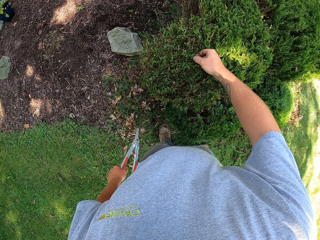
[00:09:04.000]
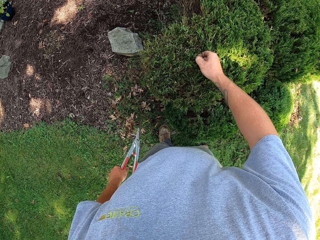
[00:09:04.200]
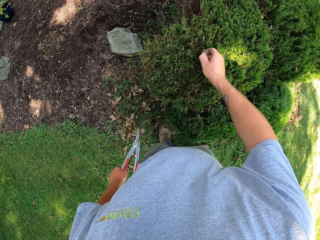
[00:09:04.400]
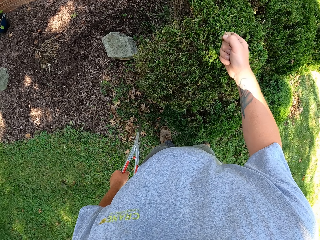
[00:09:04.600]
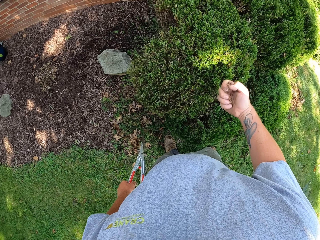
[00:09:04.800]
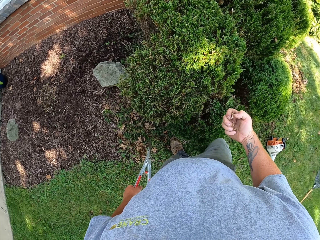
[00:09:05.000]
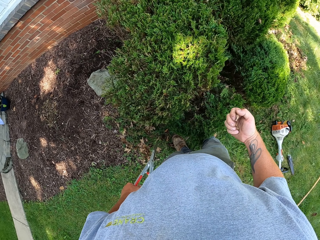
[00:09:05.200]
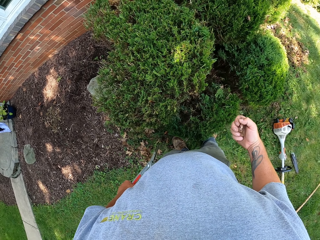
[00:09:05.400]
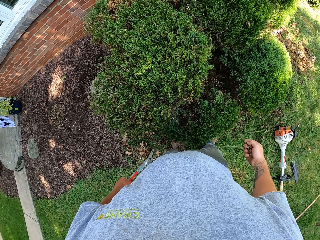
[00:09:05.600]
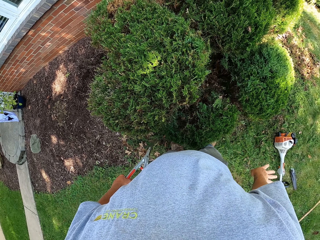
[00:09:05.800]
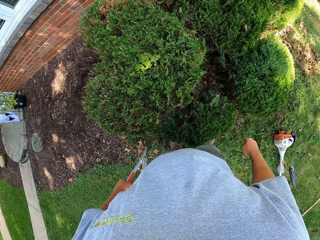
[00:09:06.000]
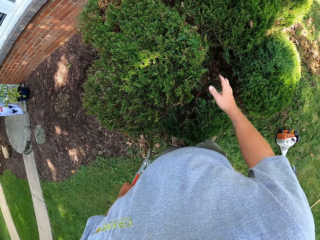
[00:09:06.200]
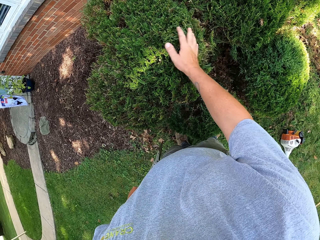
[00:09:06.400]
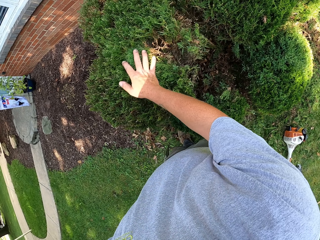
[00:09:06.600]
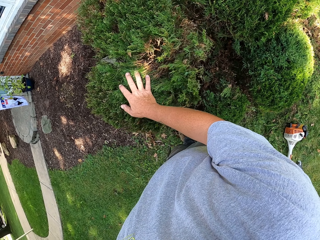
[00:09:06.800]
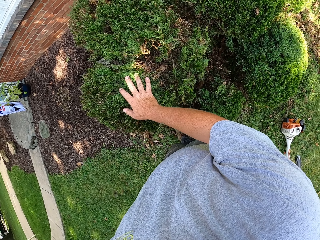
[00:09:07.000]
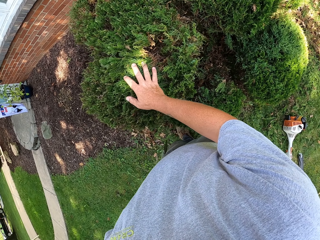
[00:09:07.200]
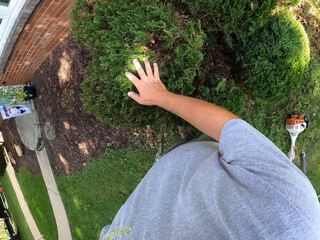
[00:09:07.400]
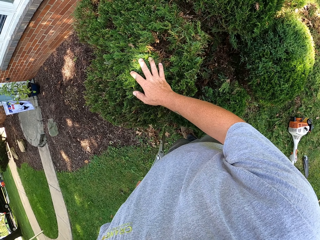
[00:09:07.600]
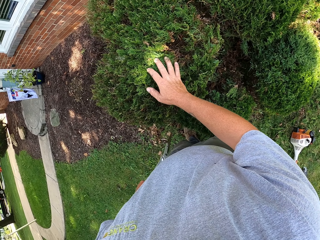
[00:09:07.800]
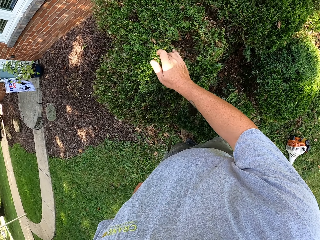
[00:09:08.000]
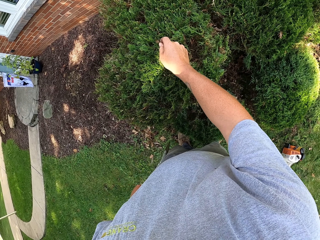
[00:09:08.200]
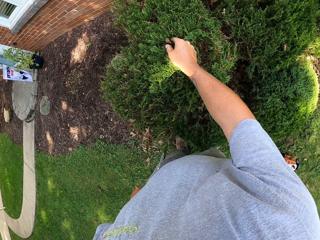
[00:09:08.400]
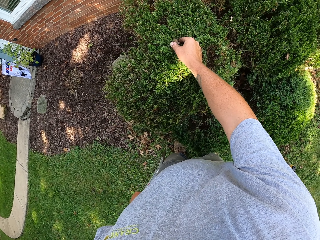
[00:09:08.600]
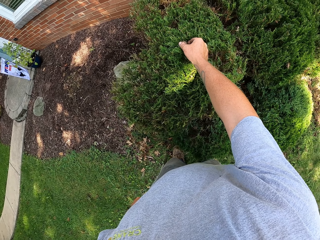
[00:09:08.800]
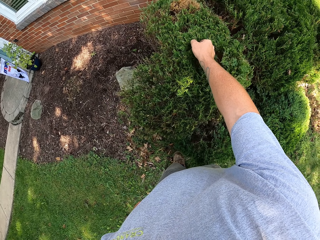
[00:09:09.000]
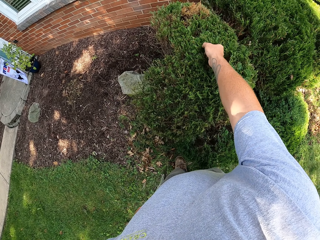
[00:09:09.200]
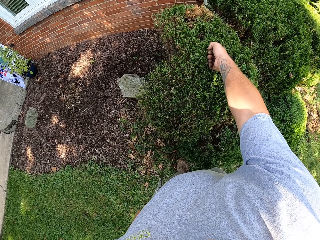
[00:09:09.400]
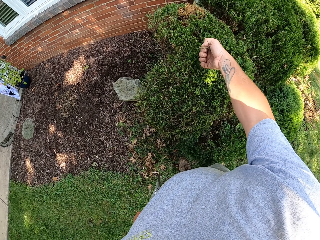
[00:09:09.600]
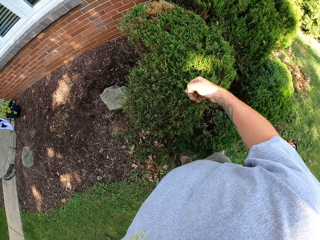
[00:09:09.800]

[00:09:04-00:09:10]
The camera wearer drops something. They bend the plant. They cut something from the plant.

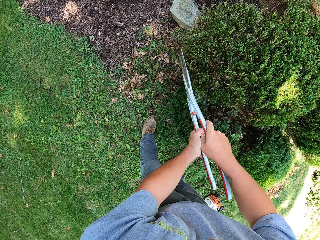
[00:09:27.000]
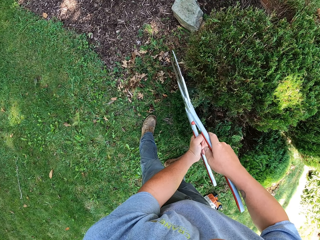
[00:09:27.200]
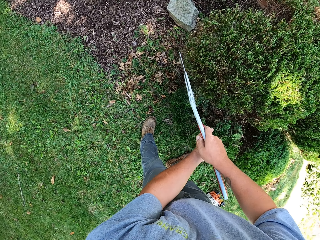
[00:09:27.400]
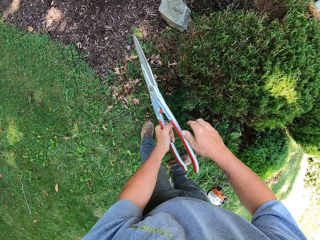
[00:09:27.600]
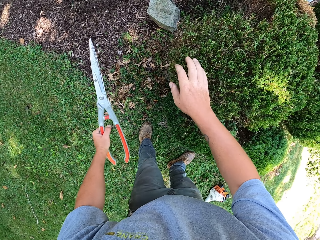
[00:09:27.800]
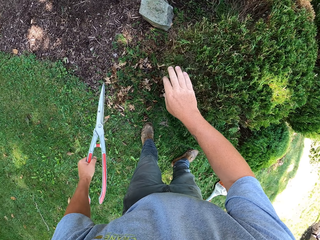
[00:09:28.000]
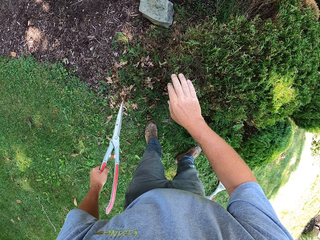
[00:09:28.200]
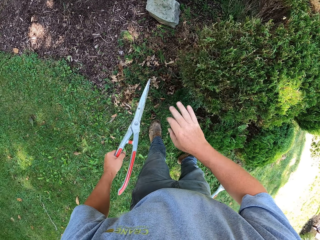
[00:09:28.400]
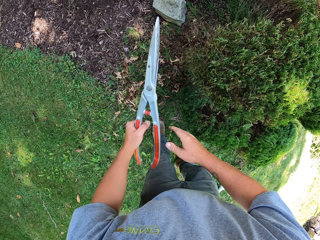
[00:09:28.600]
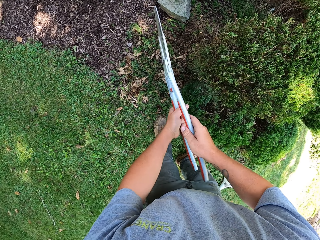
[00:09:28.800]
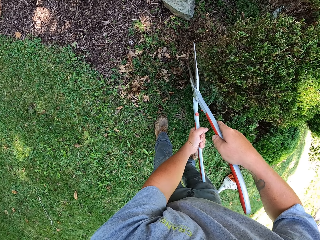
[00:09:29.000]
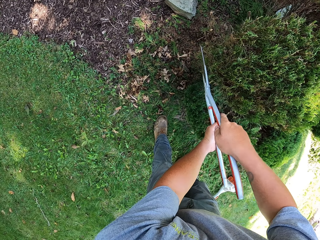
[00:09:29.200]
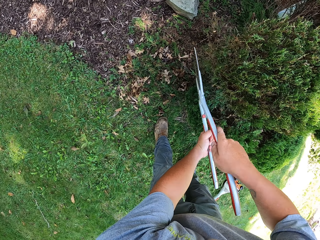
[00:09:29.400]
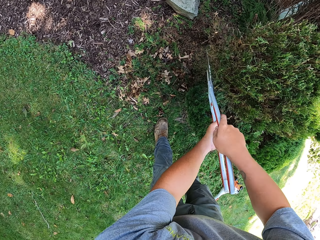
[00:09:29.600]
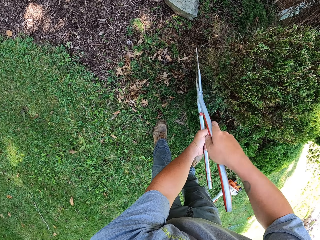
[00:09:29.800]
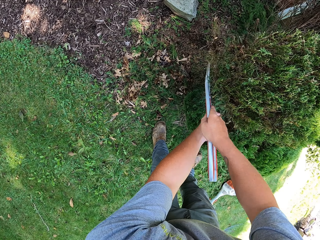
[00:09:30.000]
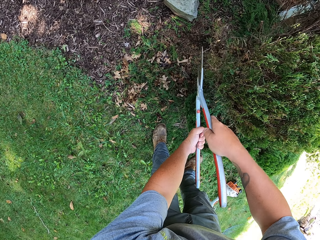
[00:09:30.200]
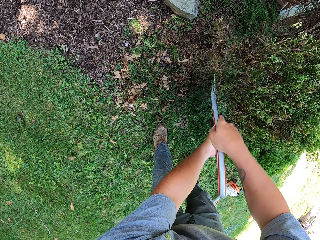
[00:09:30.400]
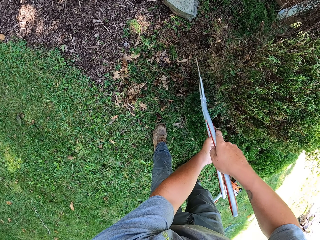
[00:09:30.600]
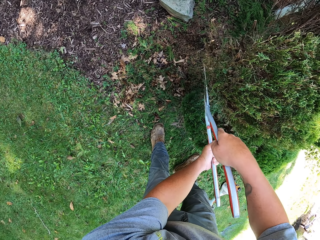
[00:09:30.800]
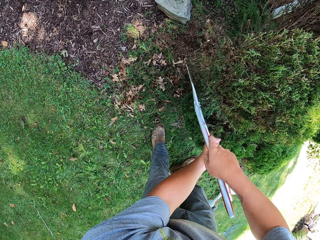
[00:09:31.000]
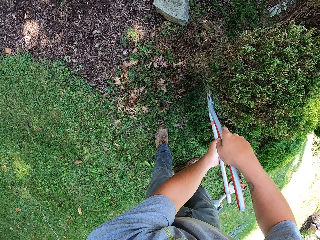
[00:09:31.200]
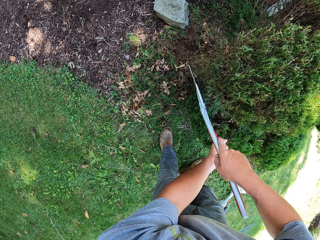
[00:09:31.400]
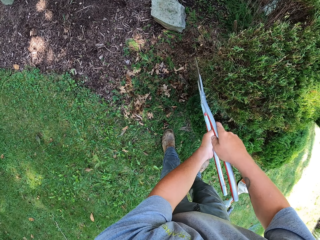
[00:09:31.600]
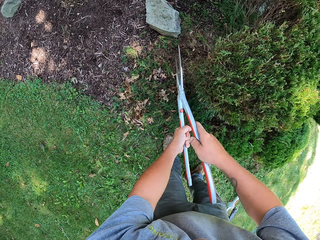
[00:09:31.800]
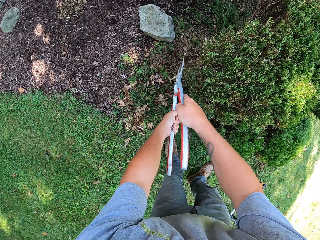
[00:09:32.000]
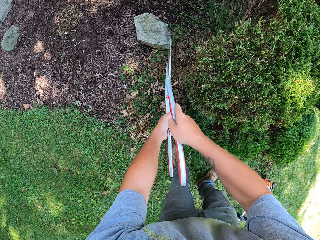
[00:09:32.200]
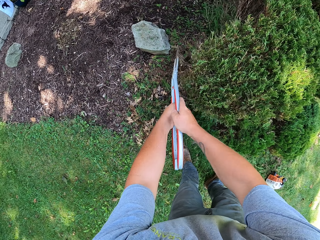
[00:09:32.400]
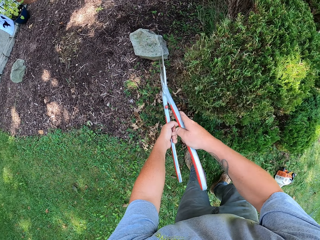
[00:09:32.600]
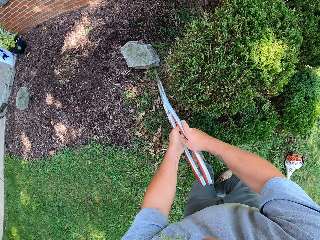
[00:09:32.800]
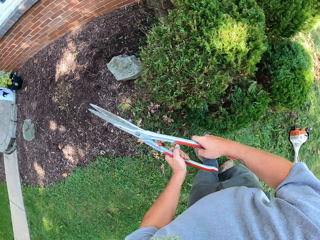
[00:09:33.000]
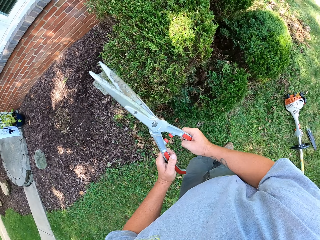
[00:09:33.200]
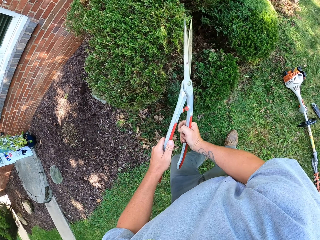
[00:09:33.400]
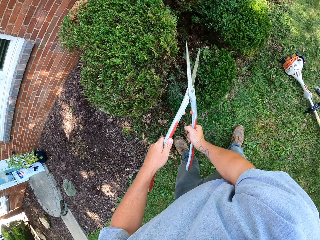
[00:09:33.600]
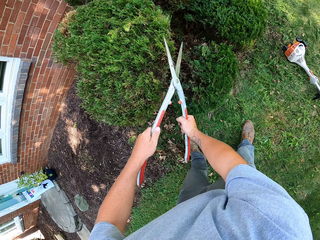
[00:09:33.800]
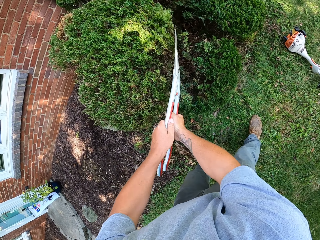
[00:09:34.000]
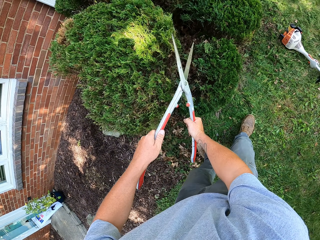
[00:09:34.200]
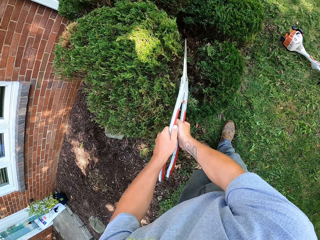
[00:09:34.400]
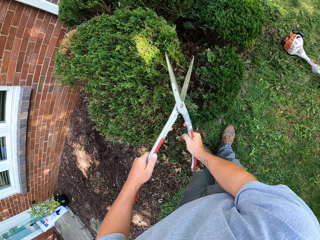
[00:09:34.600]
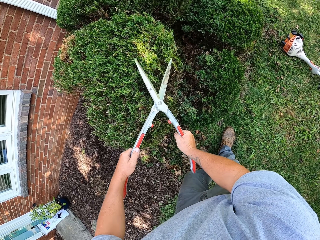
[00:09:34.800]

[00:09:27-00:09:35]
The camera wearer holds the plant. They trim the plant.

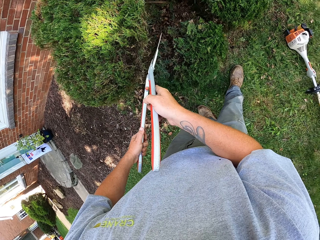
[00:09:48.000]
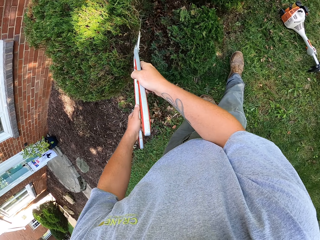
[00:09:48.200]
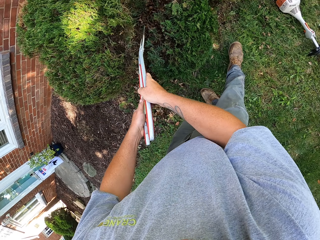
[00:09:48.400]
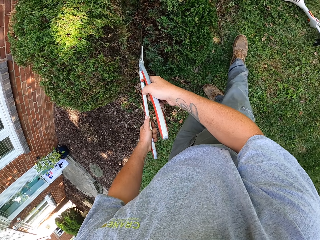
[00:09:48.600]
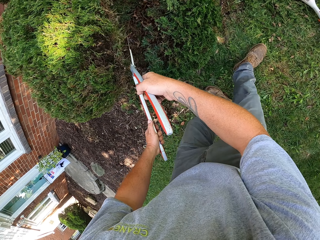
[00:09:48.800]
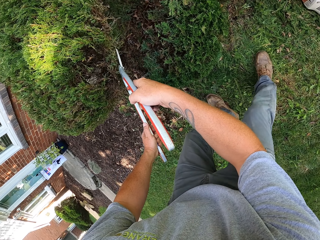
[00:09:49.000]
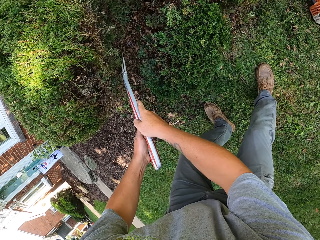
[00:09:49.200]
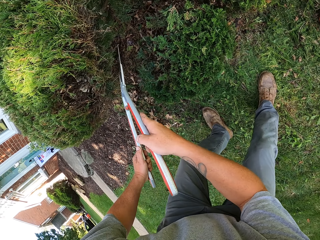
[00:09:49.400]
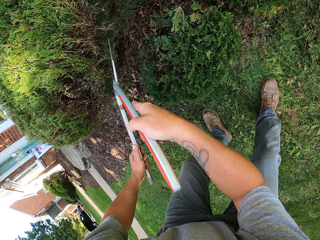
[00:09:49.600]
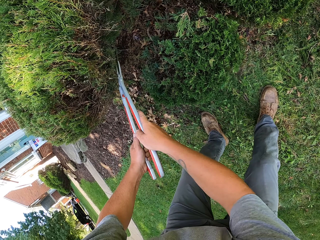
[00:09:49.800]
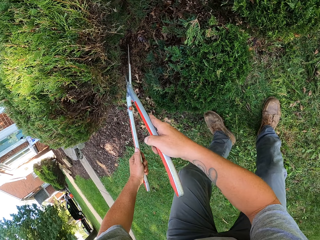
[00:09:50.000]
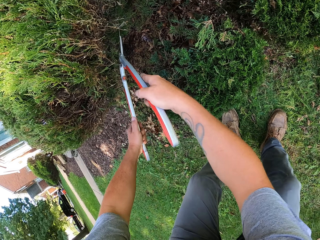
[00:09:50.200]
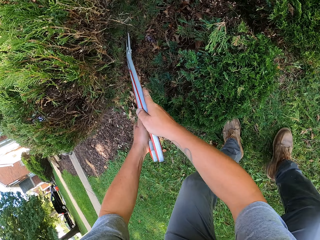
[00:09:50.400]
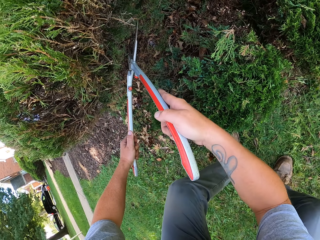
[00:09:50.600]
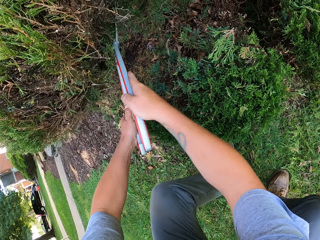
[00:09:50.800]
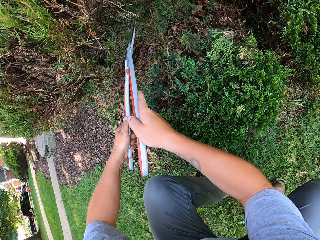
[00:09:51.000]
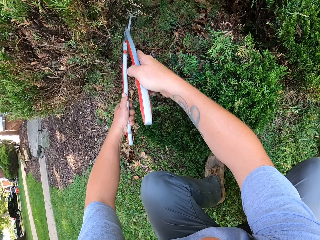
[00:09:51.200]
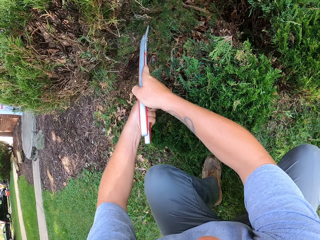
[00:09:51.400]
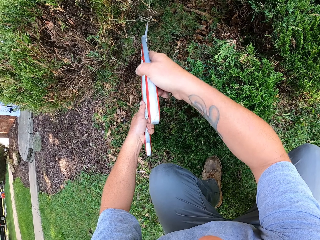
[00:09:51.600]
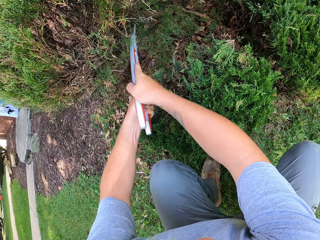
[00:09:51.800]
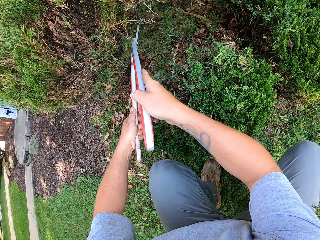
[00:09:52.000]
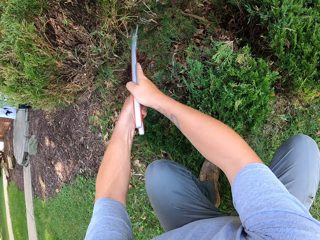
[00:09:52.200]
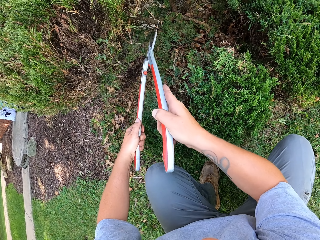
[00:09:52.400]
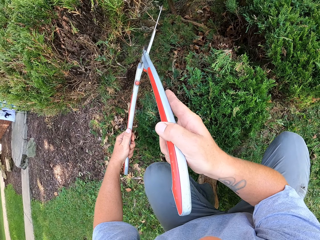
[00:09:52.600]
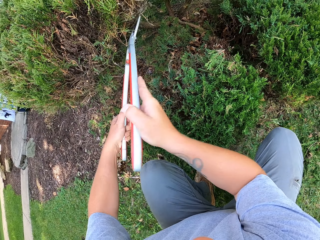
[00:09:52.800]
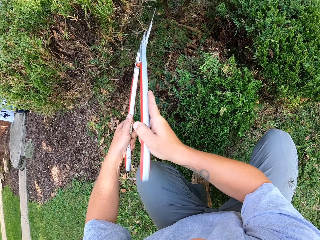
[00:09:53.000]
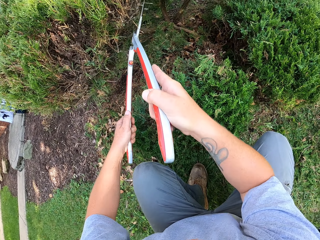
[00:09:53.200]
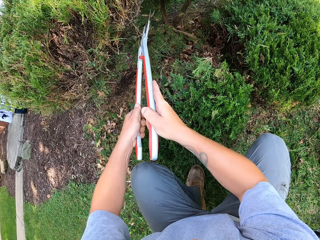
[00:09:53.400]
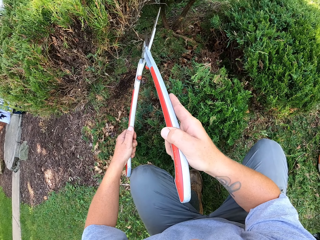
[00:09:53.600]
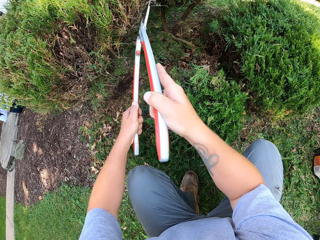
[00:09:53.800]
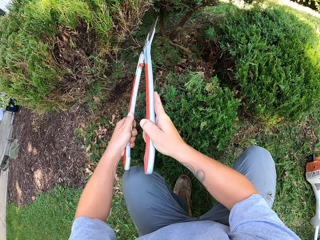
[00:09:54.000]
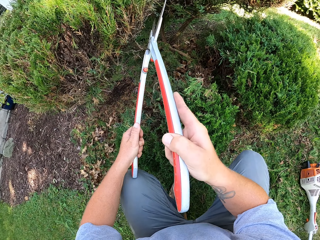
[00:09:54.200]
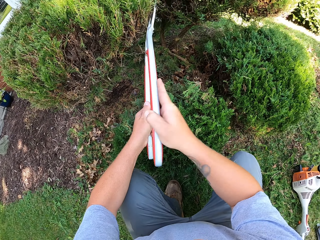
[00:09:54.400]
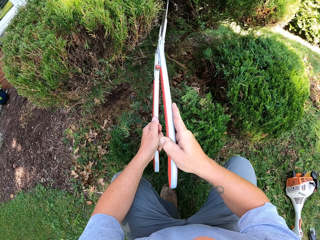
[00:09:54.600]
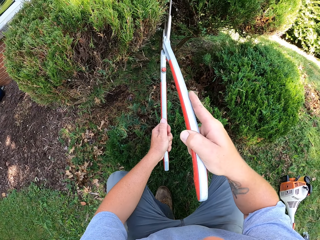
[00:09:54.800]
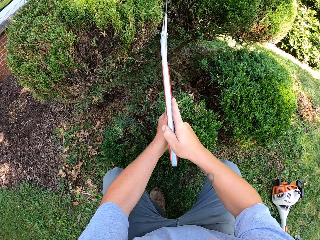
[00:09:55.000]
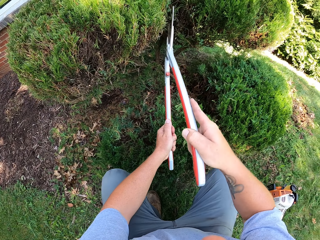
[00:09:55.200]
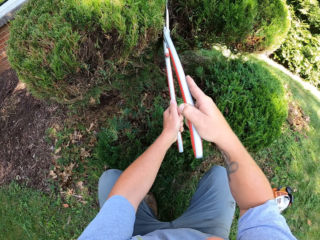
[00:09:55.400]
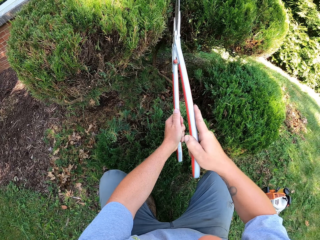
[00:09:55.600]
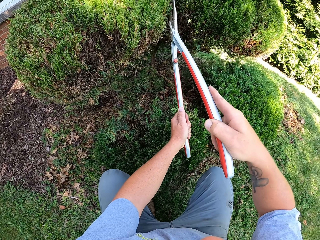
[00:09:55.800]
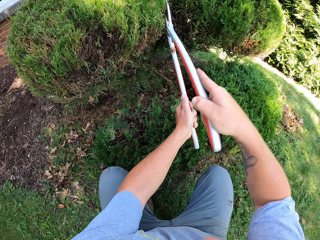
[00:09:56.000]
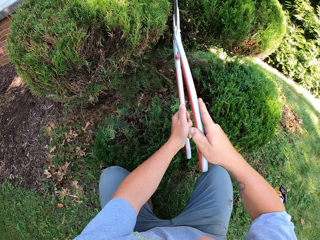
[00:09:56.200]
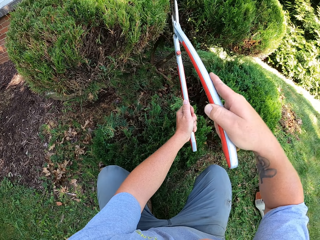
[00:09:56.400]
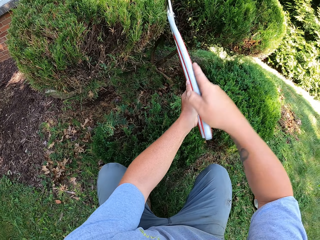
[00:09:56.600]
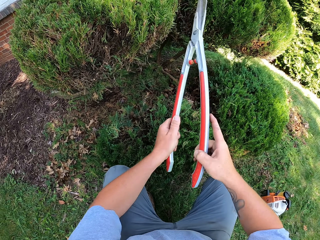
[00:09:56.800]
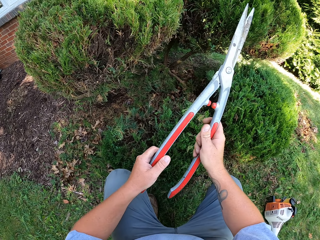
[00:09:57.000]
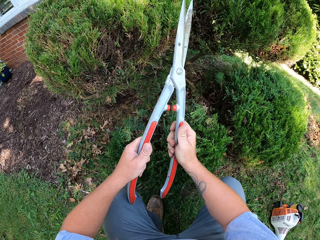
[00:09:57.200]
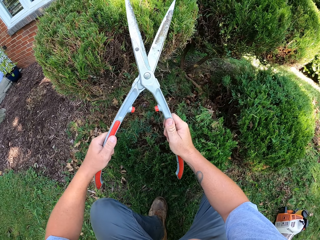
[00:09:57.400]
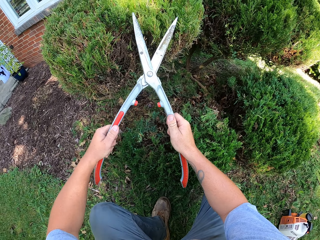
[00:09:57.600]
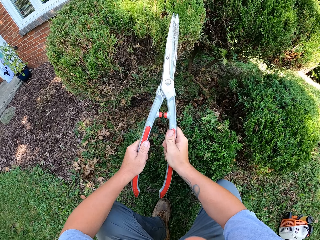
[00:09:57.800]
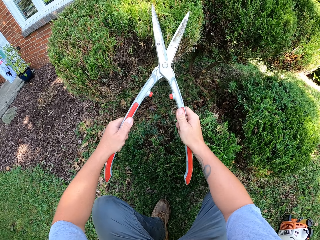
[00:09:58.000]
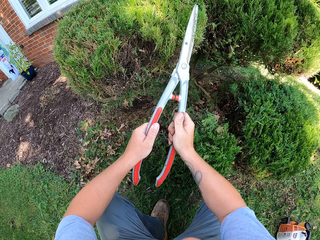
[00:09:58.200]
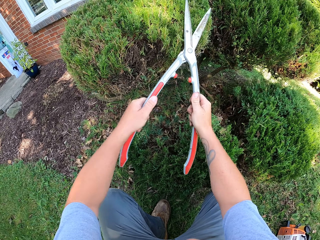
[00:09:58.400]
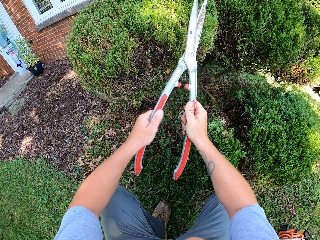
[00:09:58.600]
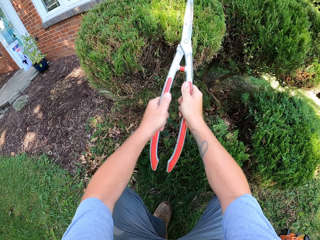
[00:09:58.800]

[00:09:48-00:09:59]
The camera wearer bends. They trim the plant. They trim it again. They squat.
